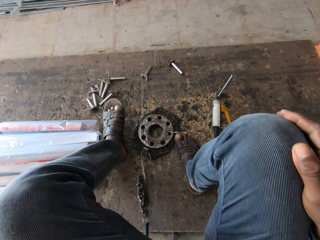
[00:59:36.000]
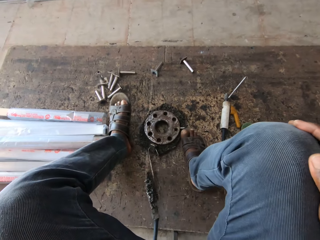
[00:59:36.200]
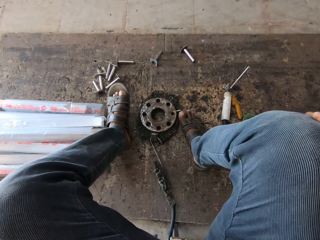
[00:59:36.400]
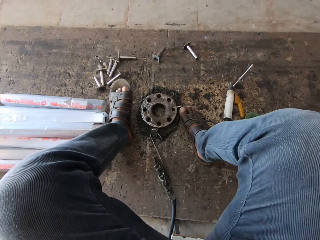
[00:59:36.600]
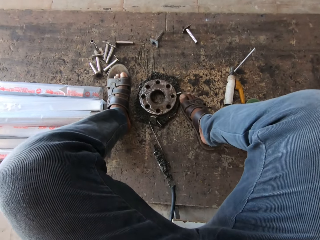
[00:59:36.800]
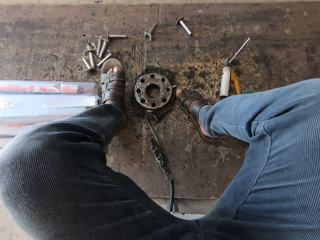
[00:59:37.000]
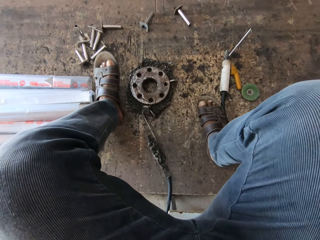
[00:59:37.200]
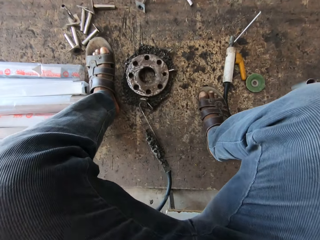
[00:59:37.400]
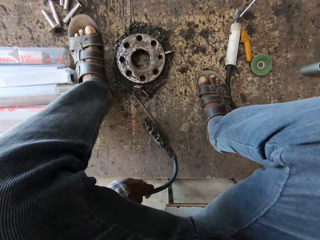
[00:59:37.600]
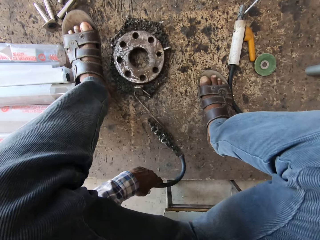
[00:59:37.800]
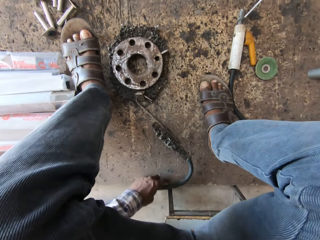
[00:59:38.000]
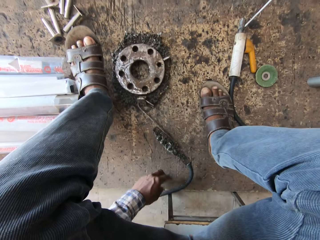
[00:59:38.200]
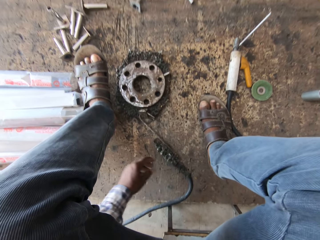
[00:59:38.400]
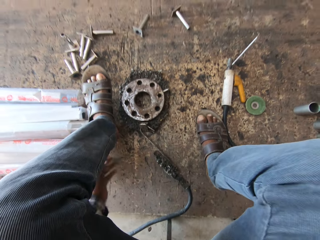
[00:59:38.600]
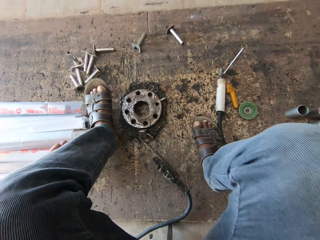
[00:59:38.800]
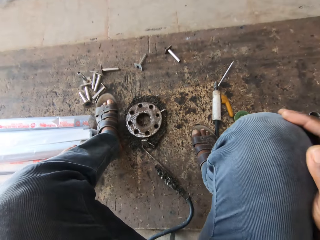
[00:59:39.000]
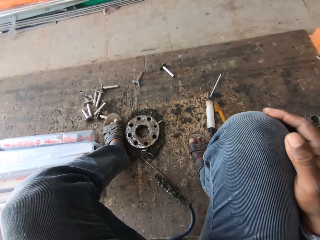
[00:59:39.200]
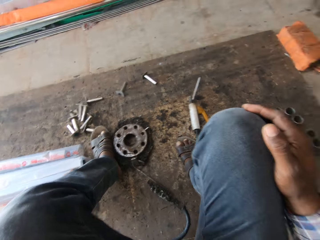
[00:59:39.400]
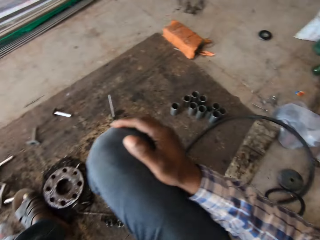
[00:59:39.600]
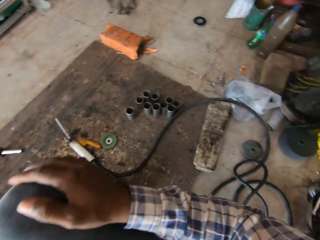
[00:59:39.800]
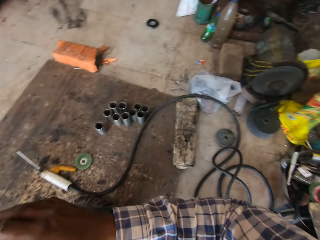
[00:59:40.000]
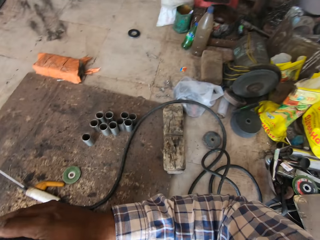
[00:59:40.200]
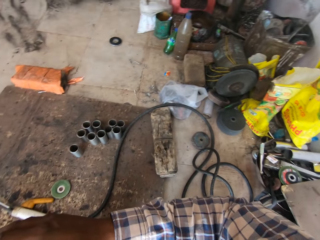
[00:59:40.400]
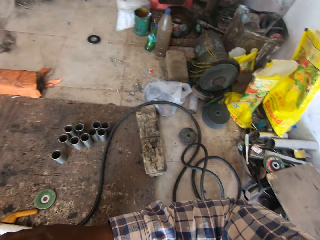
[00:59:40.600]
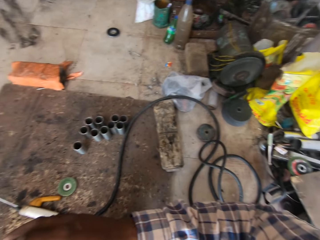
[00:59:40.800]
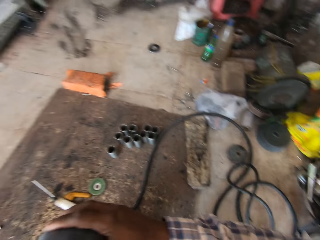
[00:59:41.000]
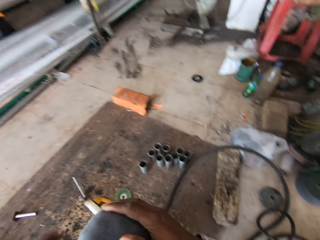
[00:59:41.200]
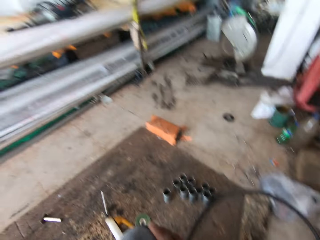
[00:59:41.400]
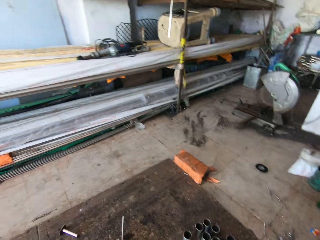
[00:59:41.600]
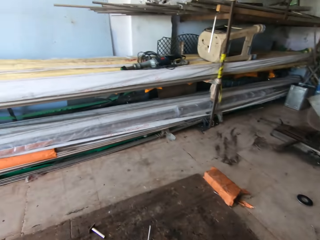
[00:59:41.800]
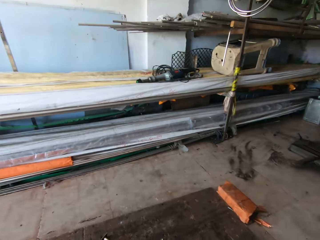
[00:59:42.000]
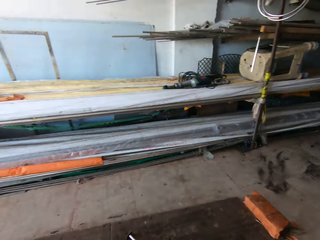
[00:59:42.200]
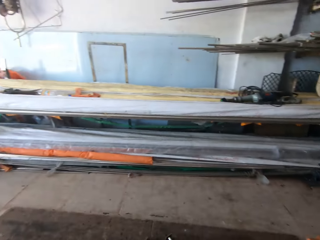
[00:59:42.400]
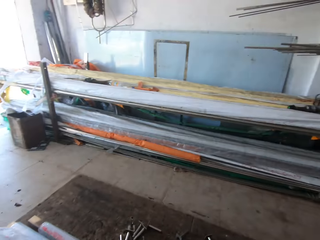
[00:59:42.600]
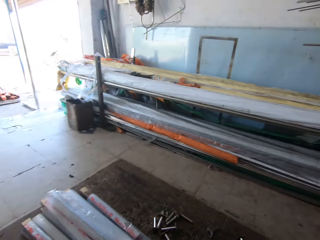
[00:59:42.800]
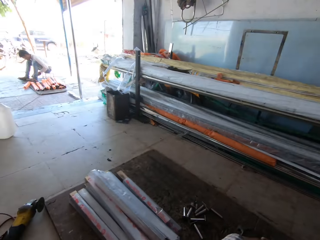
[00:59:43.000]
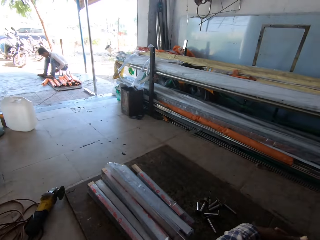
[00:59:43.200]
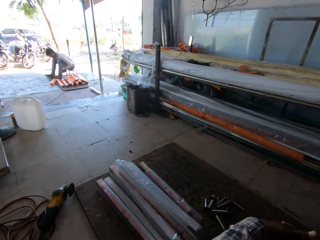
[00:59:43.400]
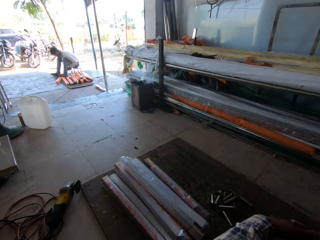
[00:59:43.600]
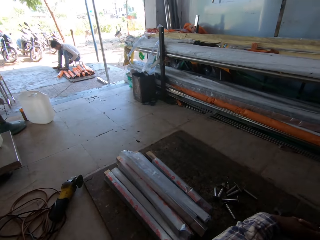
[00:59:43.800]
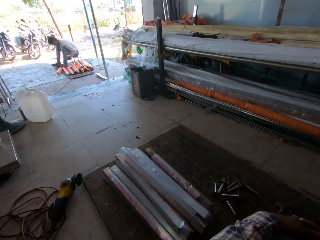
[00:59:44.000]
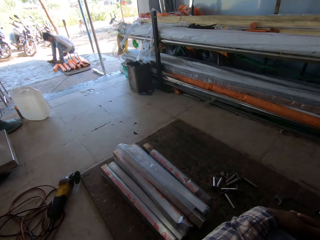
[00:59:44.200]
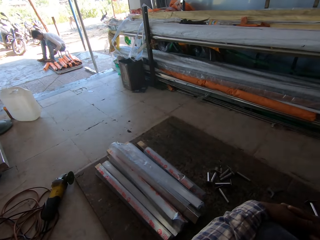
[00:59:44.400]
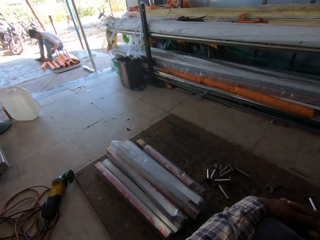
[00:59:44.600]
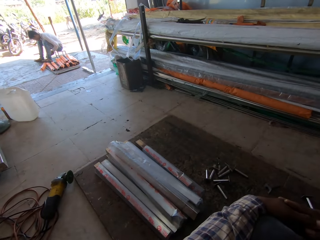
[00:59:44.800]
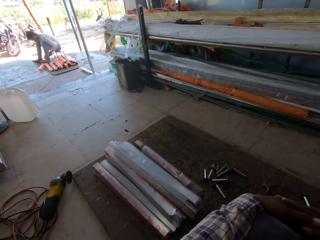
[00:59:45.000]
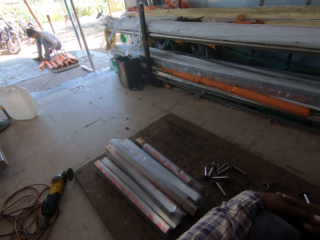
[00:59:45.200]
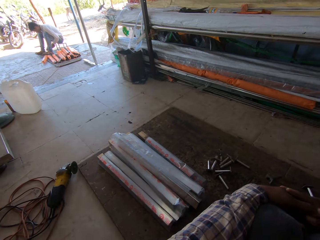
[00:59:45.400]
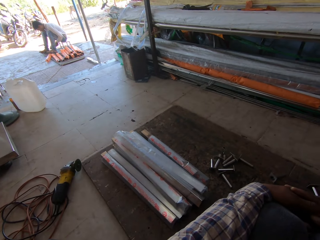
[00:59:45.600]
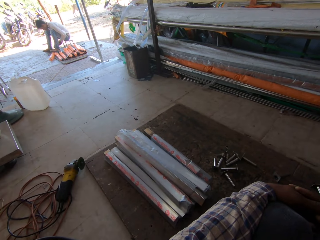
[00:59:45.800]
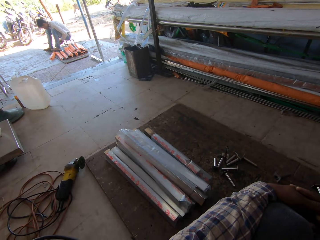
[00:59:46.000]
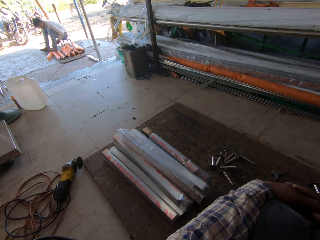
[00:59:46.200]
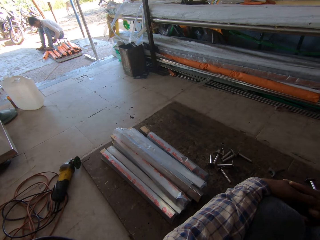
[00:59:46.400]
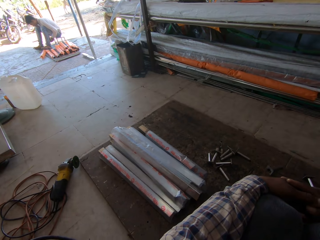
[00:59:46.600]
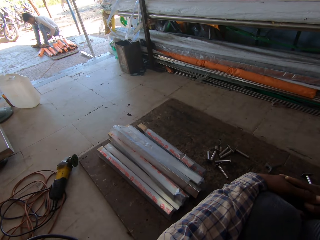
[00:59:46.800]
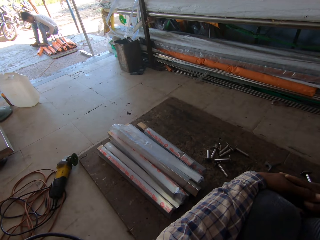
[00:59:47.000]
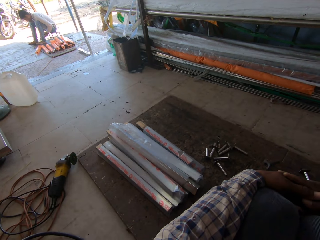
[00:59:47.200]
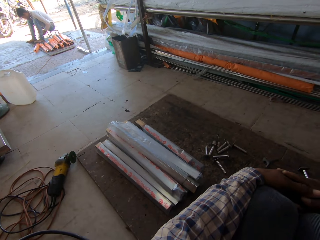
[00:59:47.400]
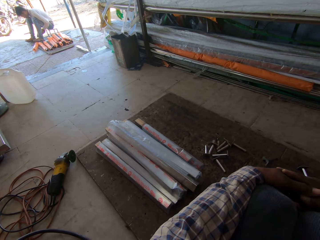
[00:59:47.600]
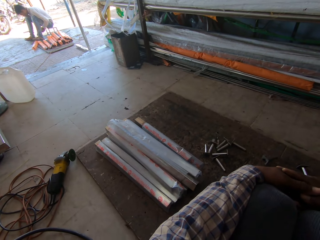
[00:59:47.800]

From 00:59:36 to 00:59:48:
The camera wearer moves the machine. They look around. A man uses an angle grinder with his right hand on a rod.

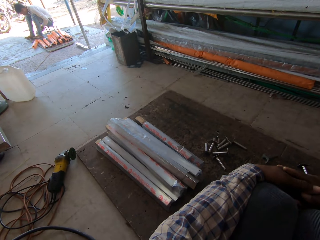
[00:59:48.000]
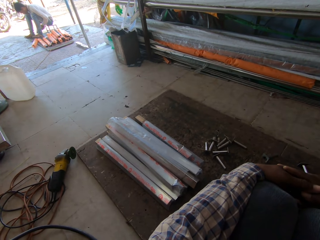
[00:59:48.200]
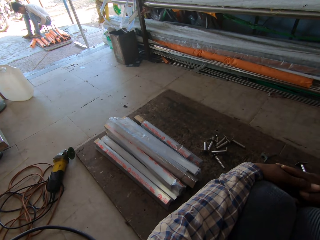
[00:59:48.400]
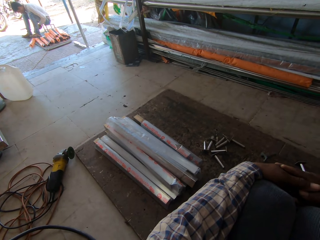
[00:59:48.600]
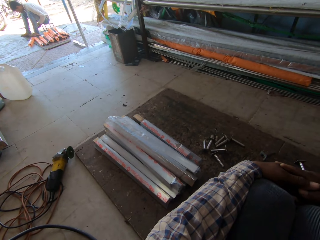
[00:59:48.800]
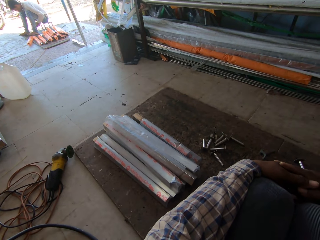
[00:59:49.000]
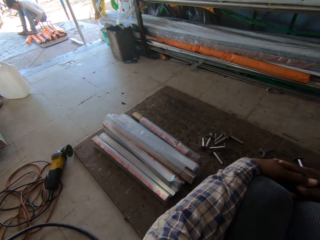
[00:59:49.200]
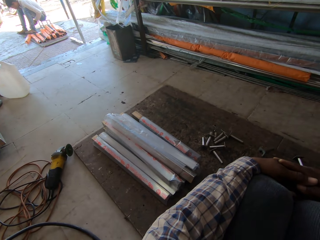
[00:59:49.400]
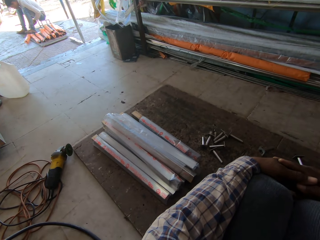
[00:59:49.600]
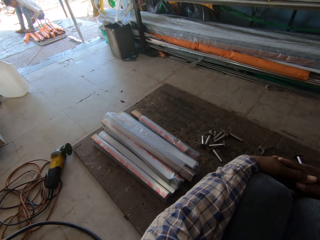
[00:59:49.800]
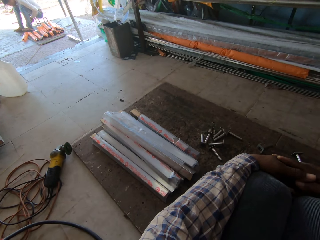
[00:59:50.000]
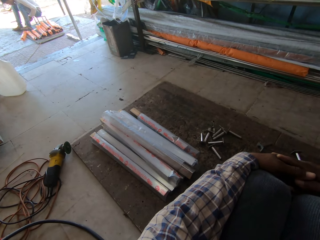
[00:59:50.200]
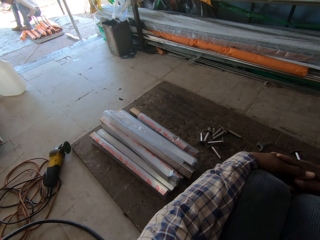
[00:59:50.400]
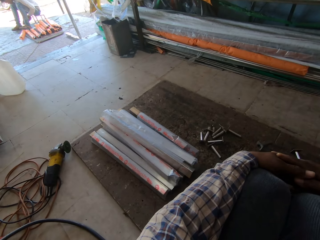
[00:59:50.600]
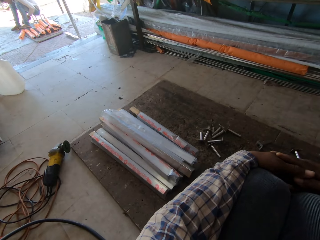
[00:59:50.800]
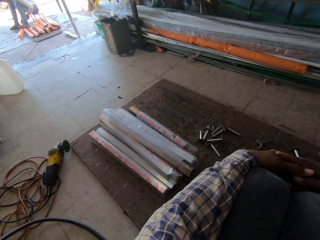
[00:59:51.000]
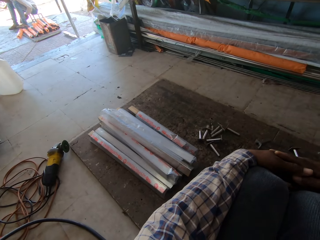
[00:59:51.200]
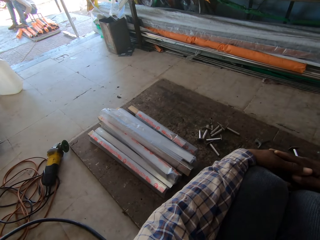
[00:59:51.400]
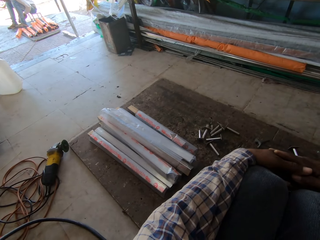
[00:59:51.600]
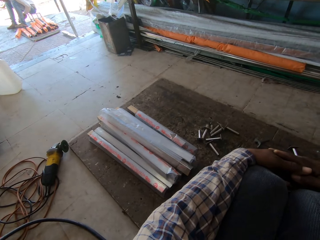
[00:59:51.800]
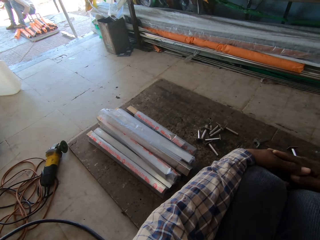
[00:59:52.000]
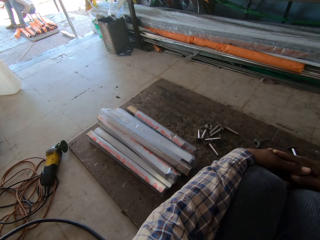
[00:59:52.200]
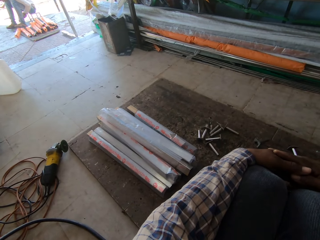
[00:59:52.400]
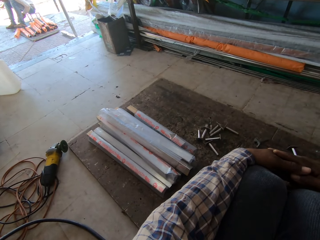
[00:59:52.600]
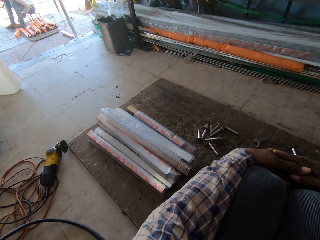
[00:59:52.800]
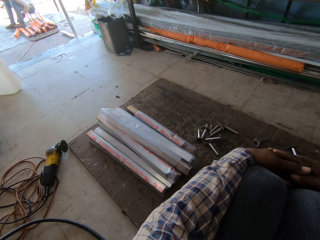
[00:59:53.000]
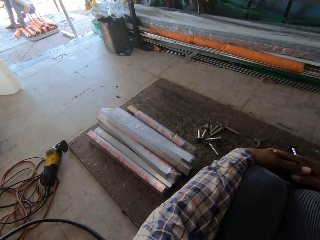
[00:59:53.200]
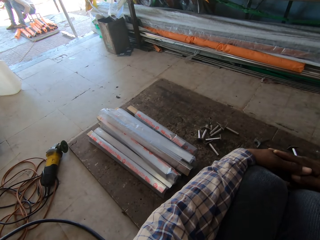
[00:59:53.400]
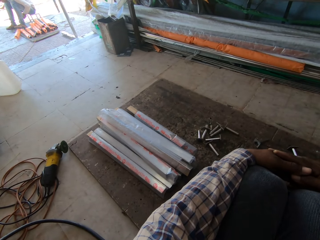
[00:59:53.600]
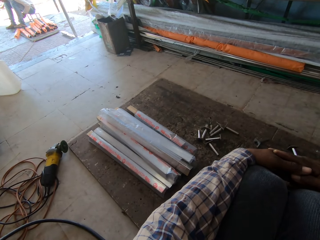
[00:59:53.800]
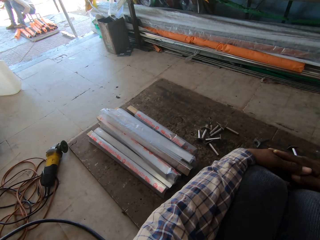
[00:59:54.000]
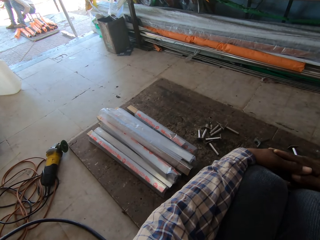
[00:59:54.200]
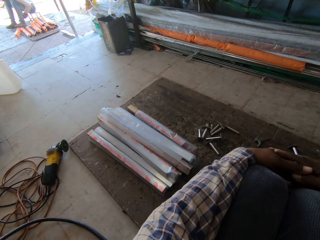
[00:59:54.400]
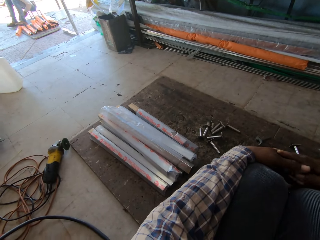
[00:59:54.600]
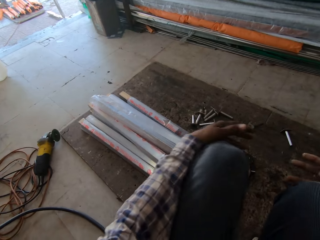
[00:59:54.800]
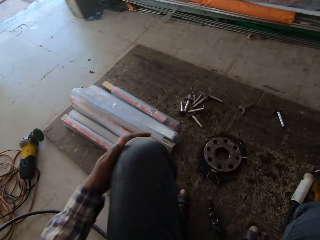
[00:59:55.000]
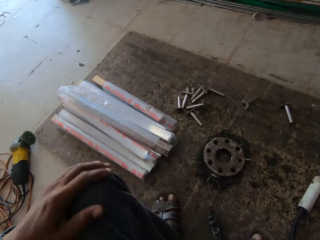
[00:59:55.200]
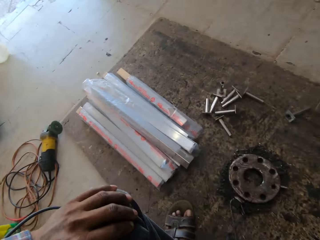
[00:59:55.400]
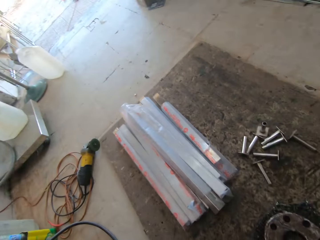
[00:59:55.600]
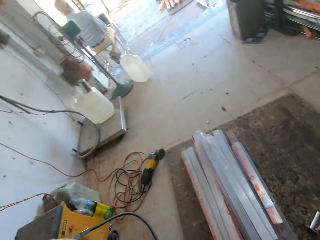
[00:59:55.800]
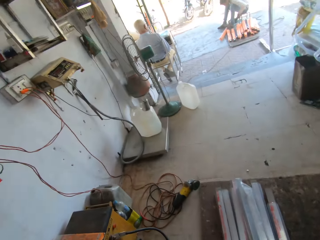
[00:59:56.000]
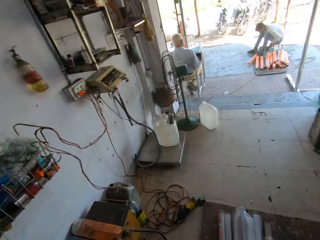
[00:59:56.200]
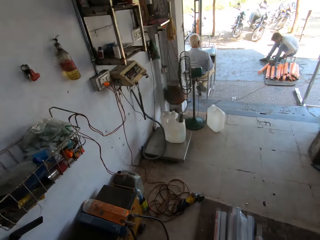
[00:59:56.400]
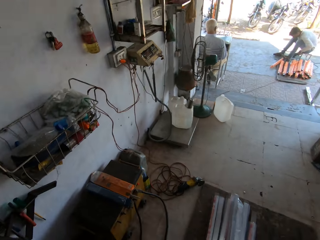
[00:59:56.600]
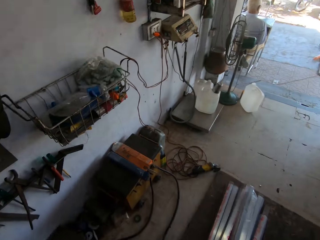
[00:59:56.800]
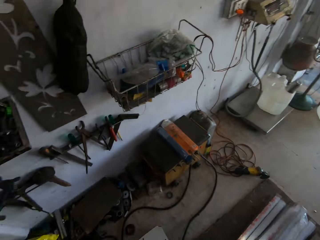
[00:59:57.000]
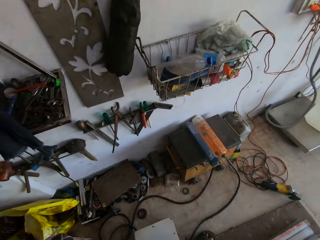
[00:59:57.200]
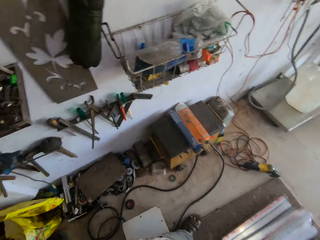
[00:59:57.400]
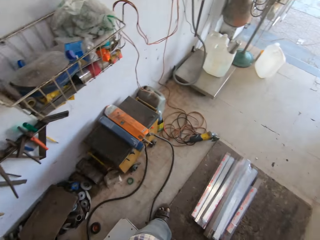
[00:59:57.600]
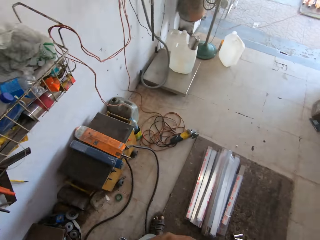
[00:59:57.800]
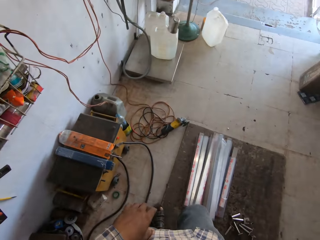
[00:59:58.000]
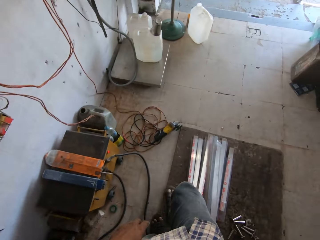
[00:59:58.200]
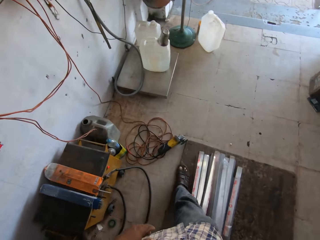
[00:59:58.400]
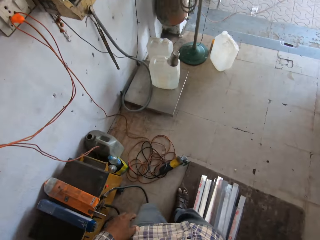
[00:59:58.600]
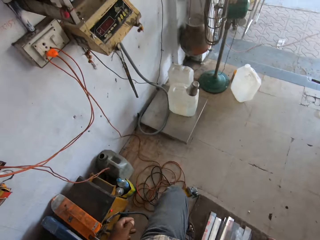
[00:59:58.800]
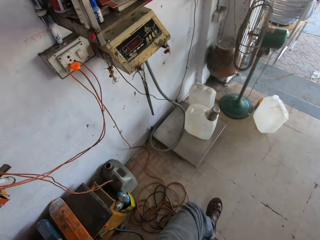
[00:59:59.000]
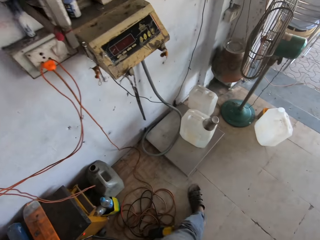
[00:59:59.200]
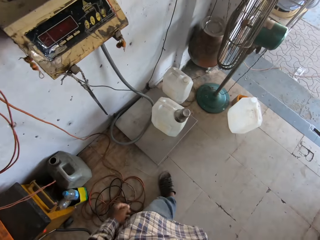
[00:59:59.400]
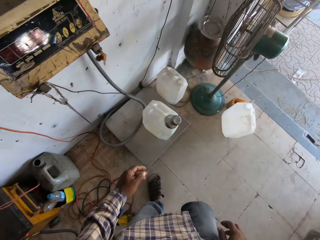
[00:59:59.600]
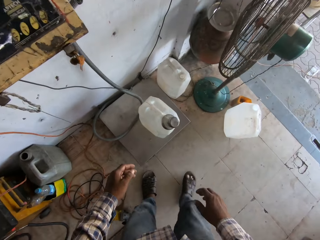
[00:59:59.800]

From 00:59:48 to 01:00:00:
The camera wearer walks.
